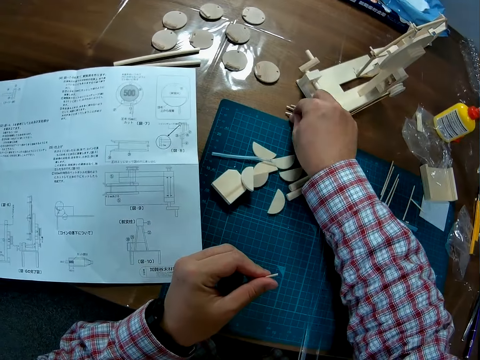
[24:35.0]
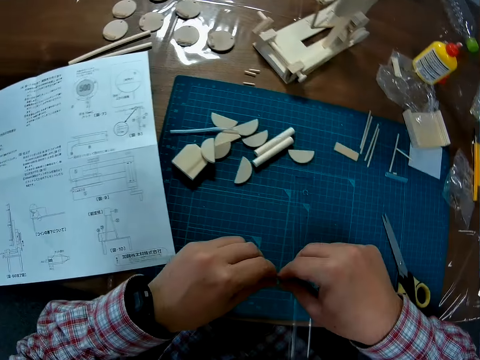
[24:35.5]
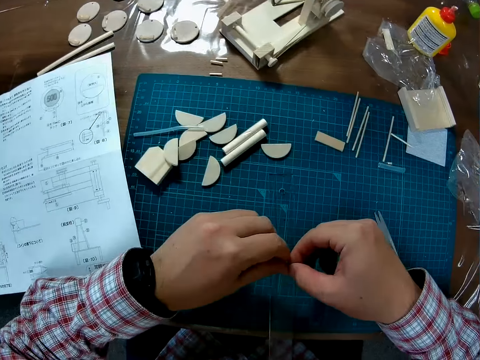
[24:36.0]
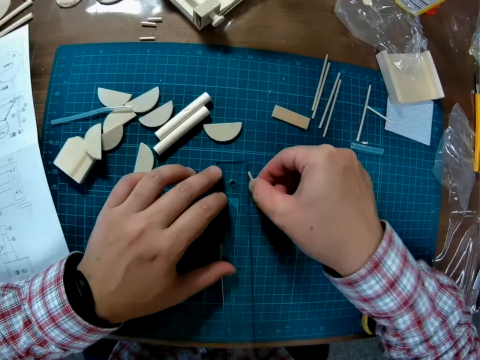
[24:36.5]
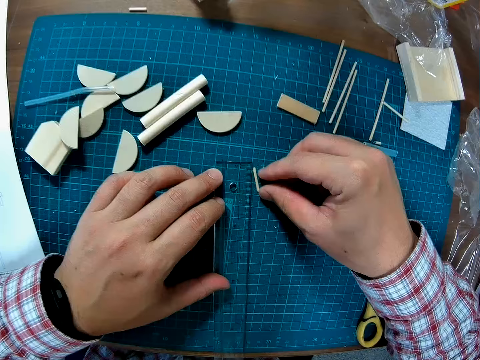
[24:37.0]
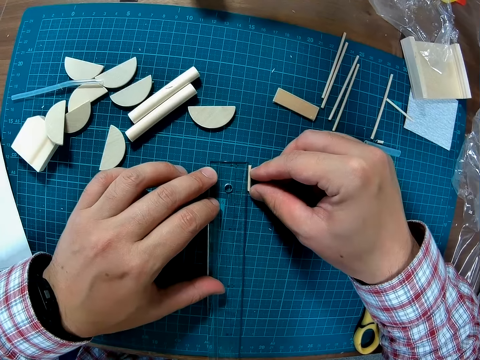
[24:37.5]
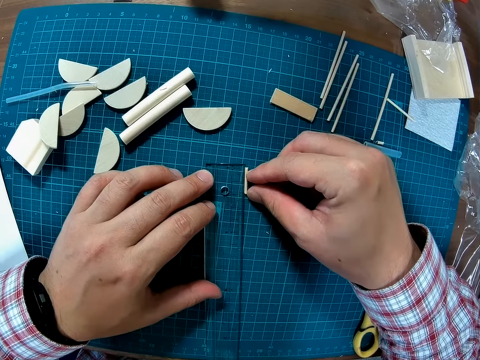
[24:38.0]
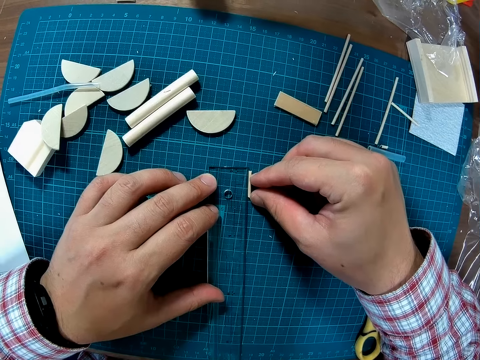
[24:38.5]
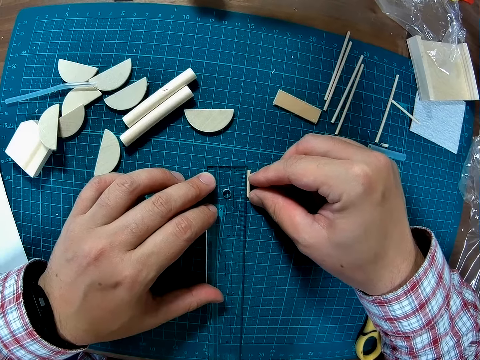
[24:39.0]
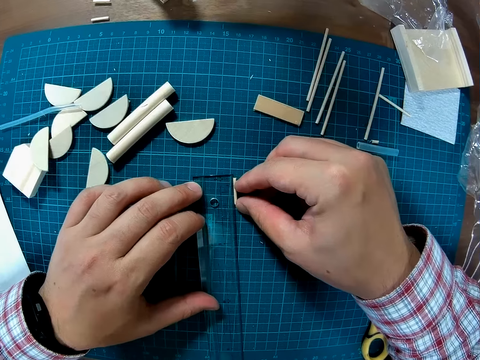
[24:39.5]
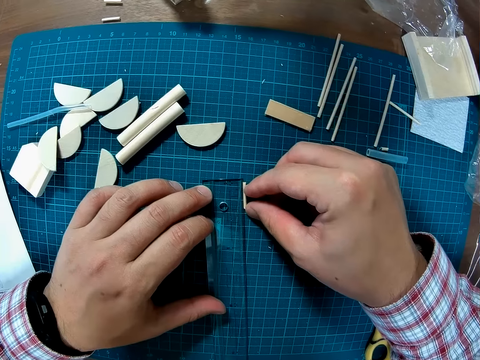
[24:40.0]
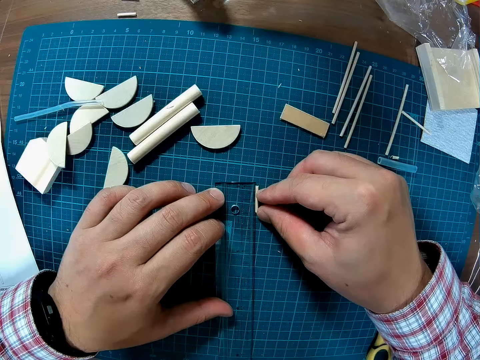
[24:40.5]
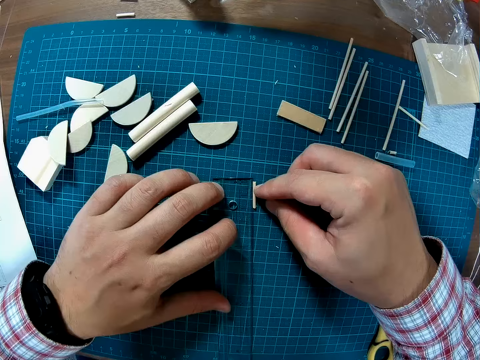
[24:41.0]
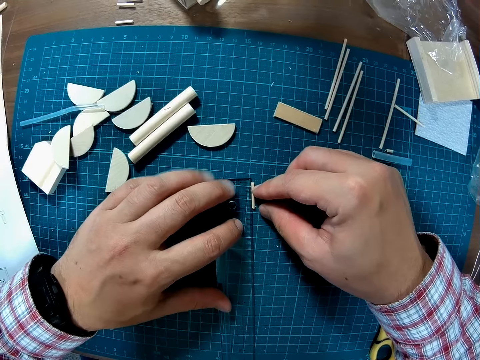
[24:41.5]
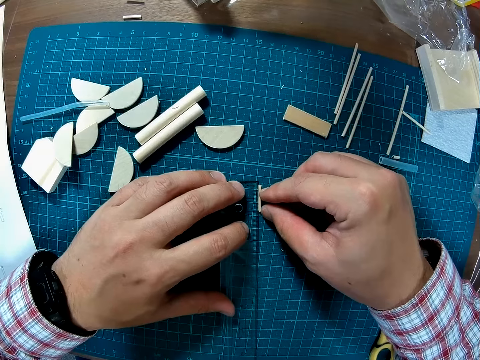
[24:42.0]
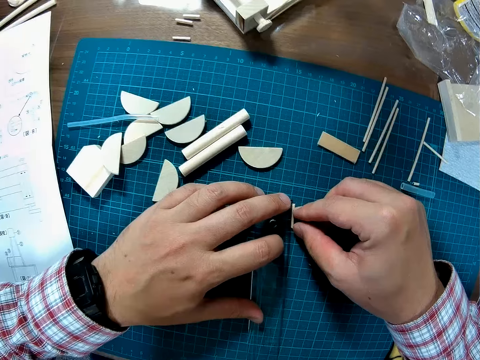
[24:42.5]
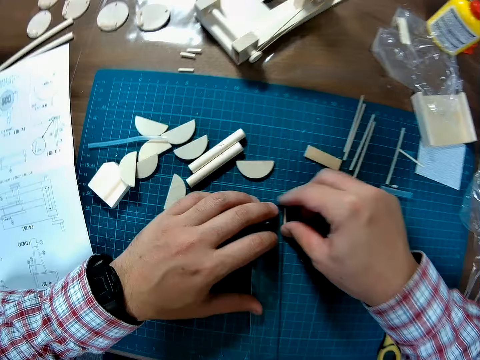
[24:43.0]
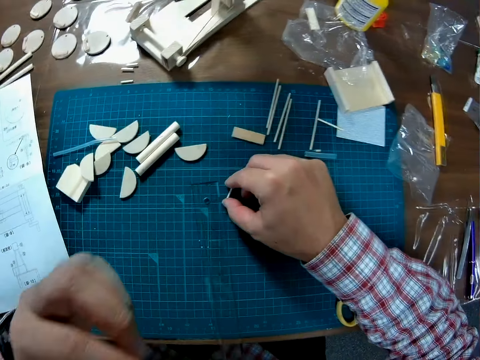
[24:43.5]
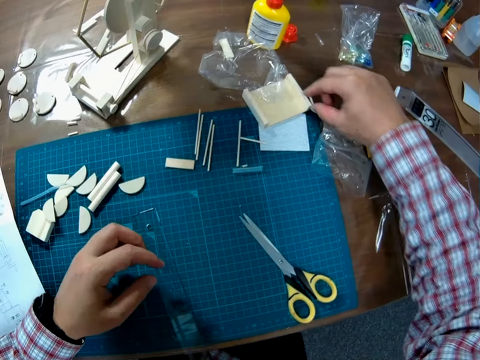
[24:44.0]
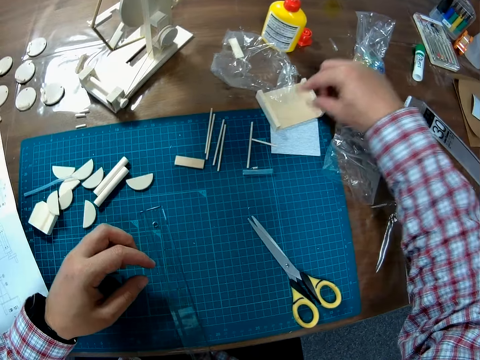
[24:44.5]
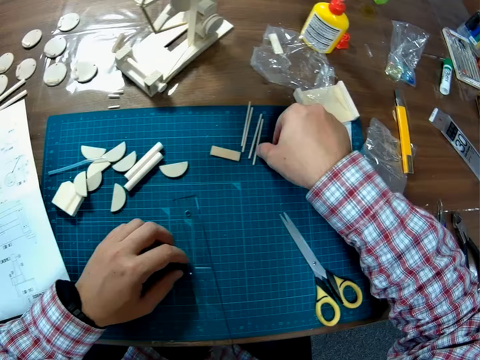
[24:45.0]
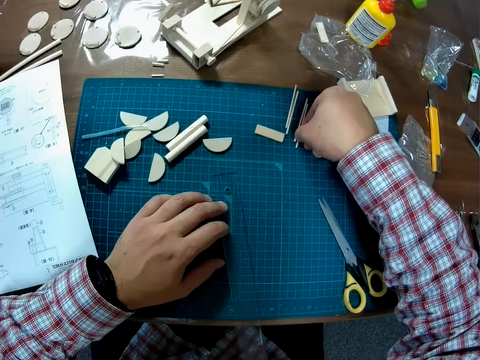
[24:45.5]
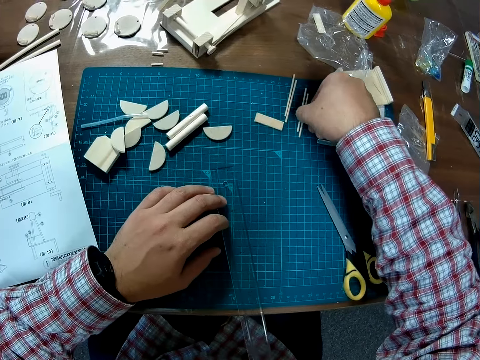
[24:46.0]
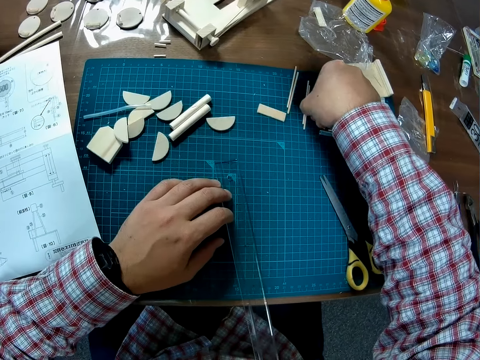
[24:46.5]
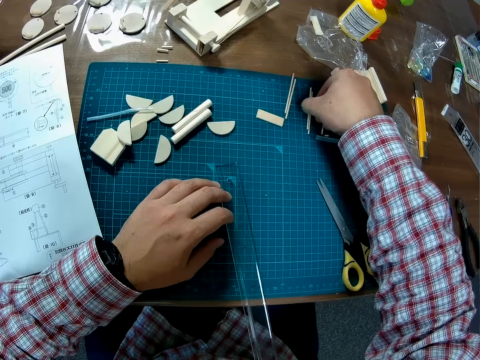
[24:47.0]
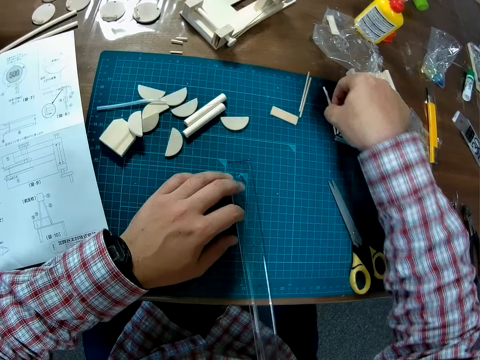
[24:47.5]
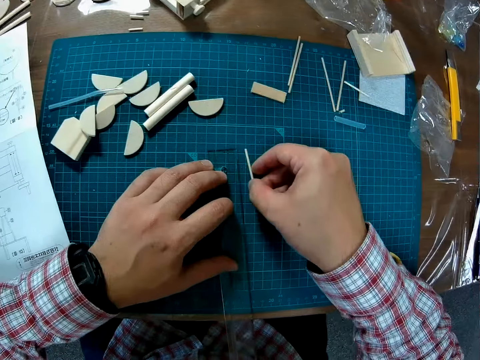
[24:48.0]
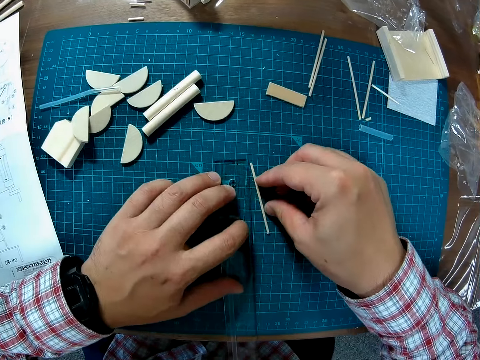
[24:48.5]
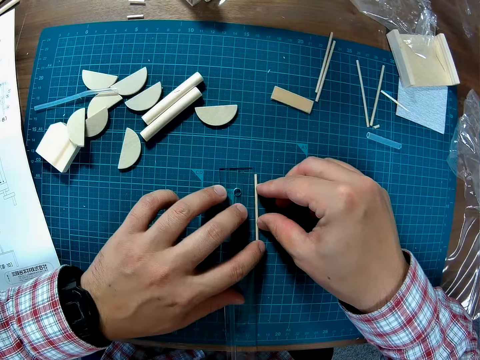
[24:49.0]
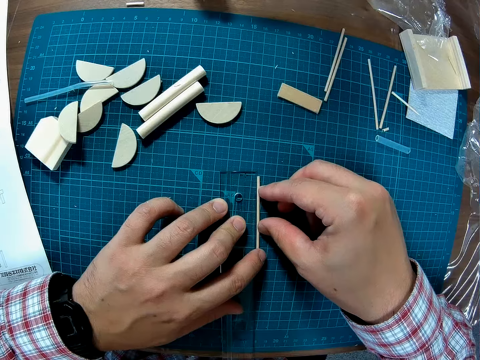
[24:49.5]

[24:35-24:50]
The camera wearer keeps one part of the metal on the table. They take the craft metal stick. They place the other part against the ruler on the table. They measure the metal with the ruler. They take the metal away from the ruler and place the metal on a paper box on the table. They pick up another metal from the table. They place the metal against the ruler on the table.

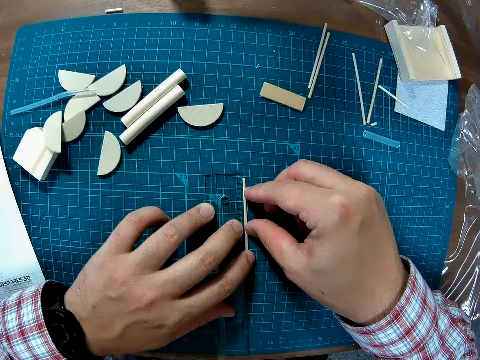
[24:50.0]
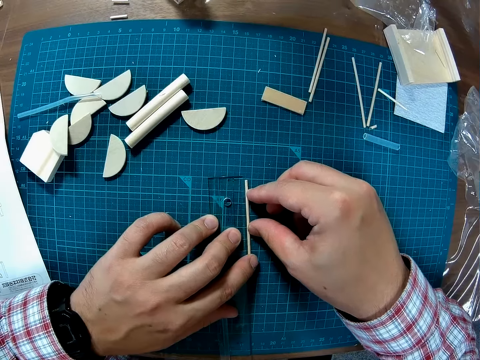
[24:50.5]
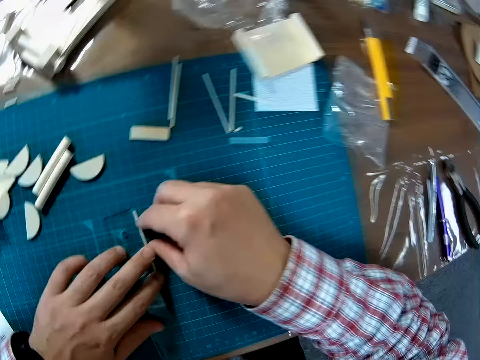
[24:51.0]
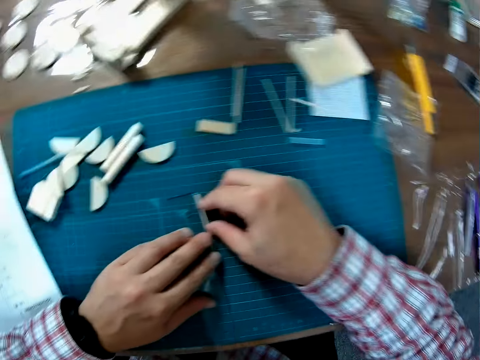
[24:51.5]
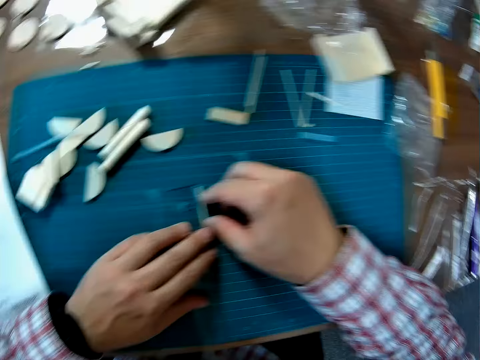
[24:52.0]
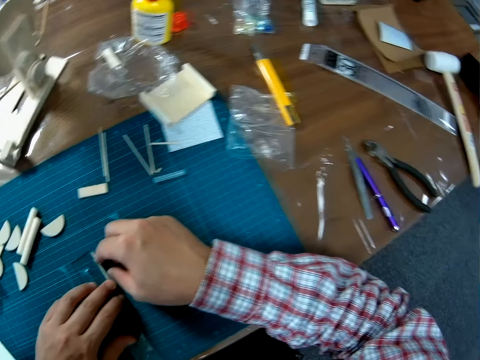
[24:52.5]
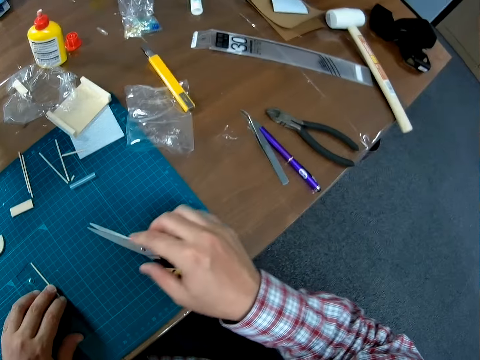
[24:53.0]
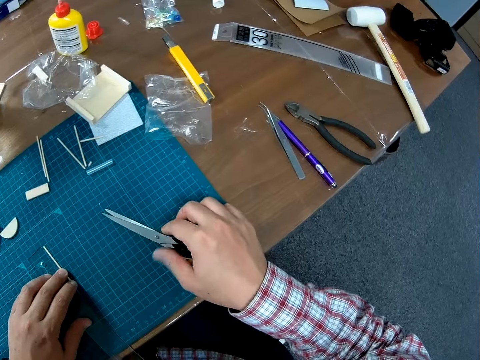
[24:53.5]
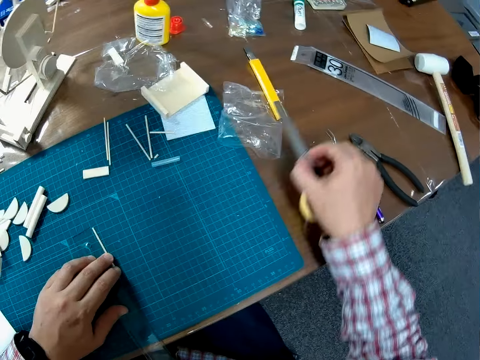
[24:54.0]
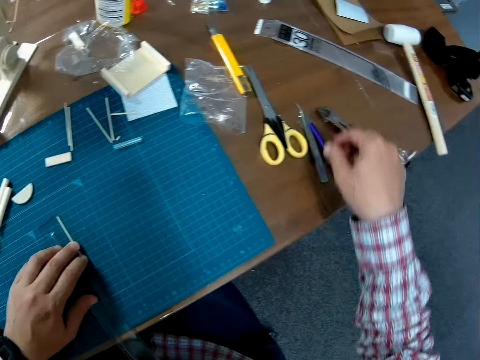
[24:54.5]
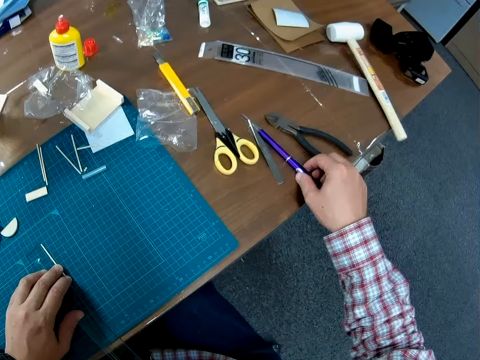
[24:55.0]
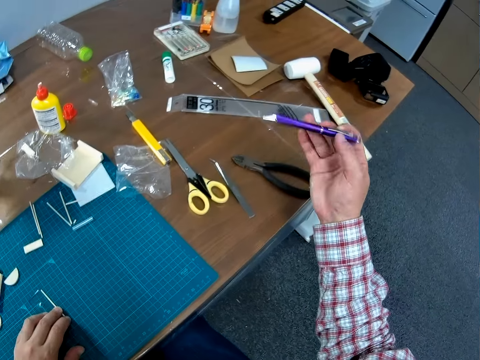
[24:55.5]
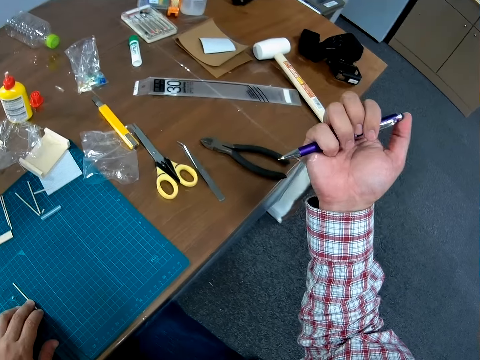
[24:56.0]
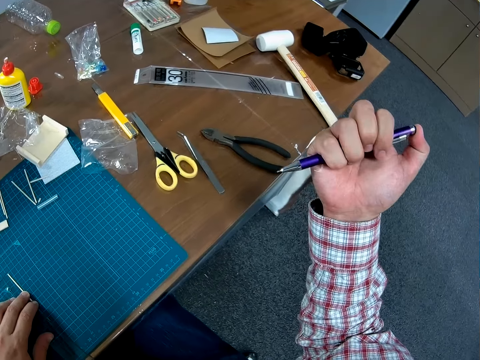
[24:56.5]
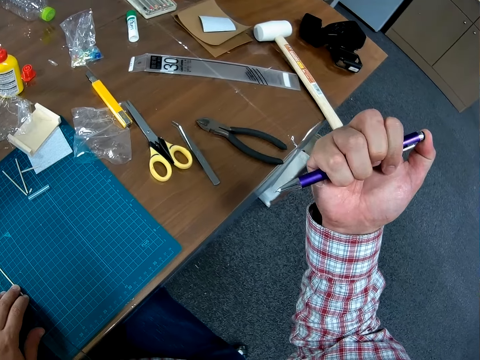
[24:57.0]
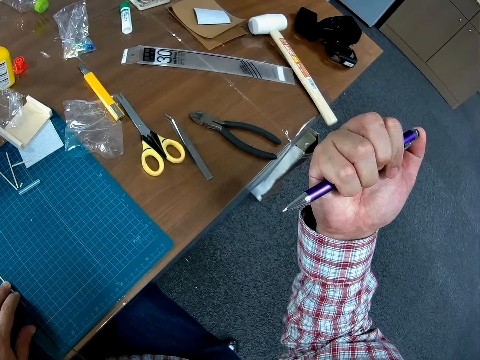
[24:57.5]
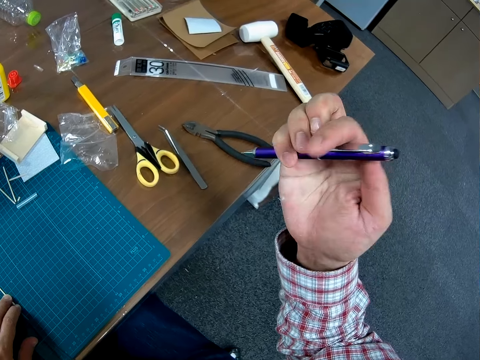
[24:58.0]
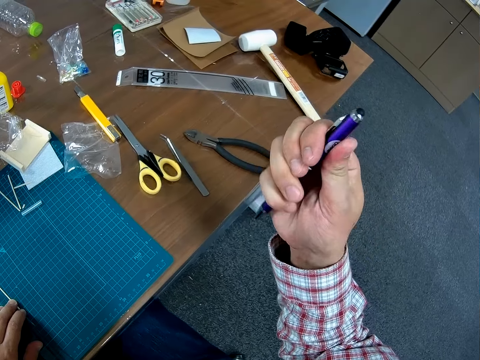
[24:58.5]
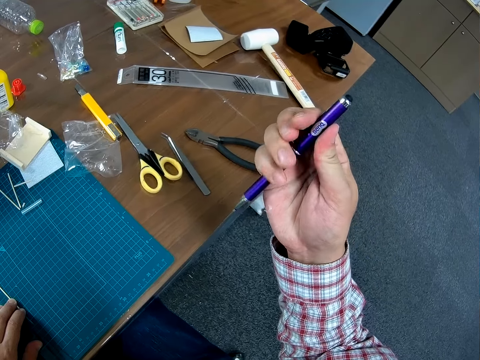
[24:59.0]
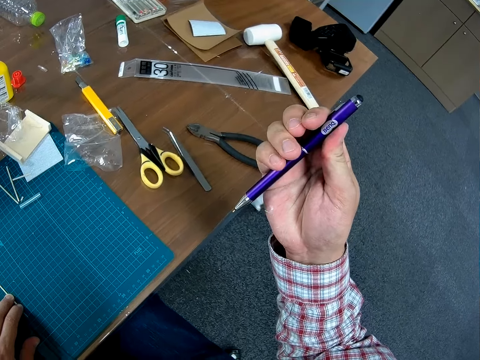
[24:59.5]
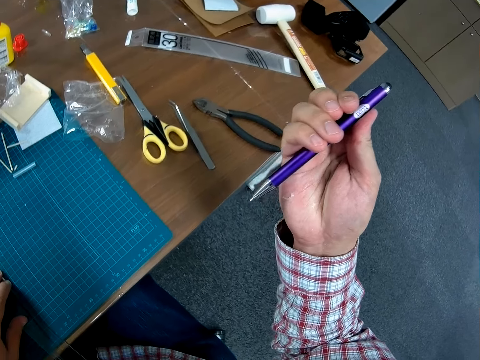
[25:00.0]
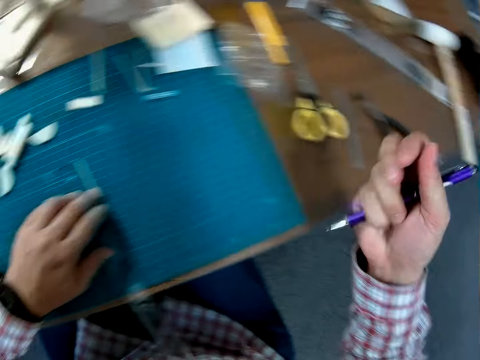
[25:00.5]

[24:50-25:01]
The camera wearer measures the metal craft stick. They move the scissors away from where they are on the table. They take the scissors and put the scissors on the table. They pick up a pen from the table. They adjust the pen.
